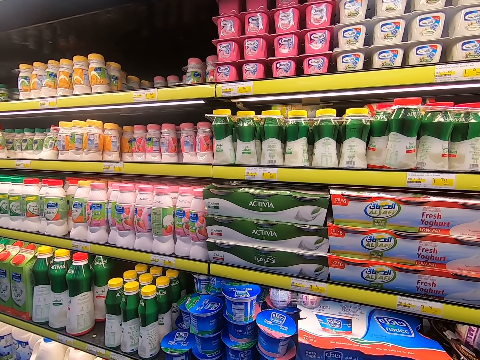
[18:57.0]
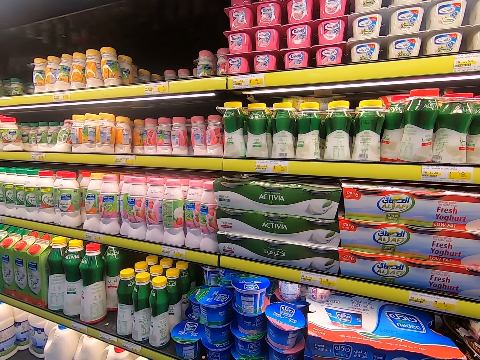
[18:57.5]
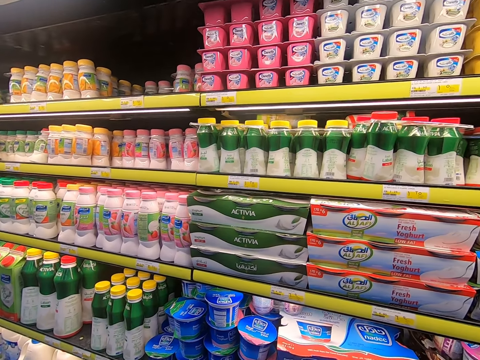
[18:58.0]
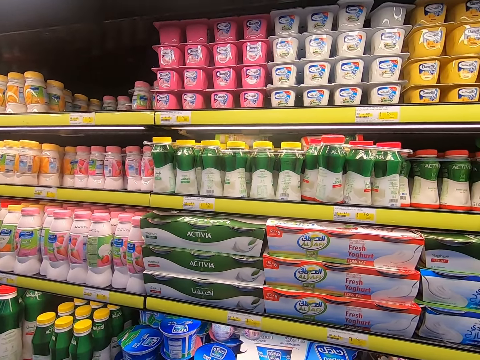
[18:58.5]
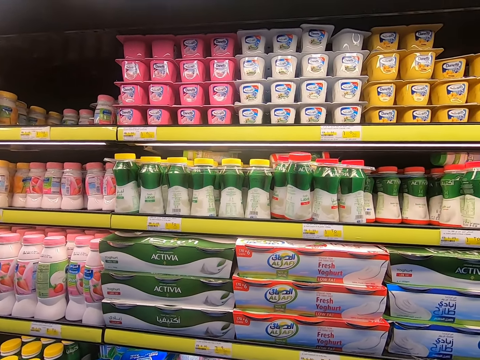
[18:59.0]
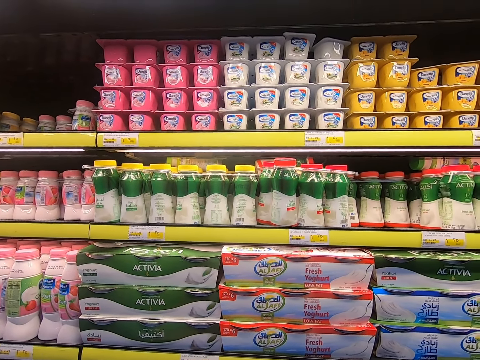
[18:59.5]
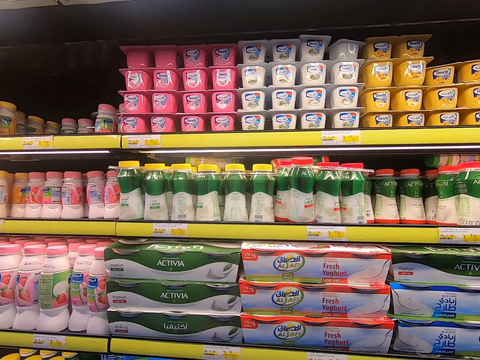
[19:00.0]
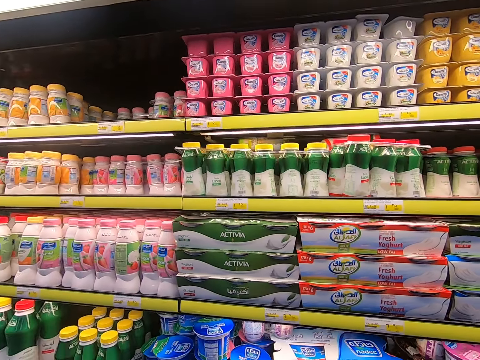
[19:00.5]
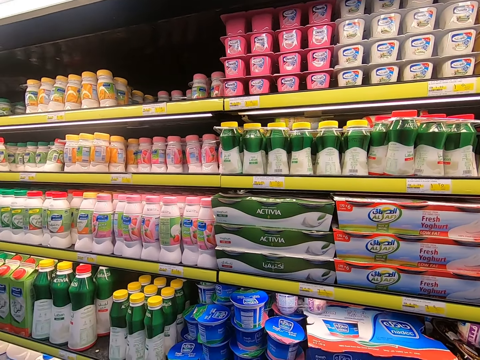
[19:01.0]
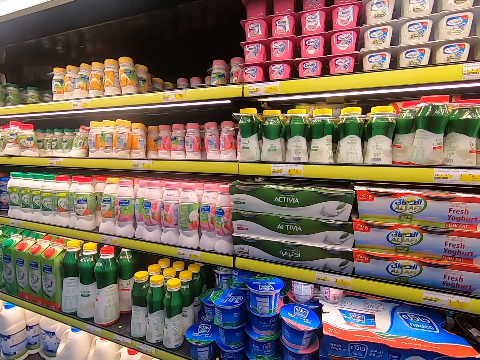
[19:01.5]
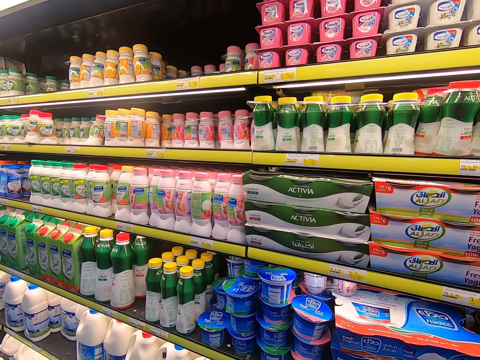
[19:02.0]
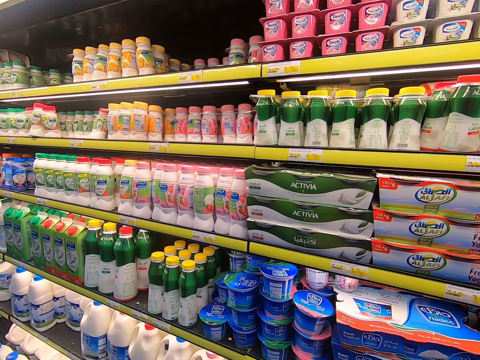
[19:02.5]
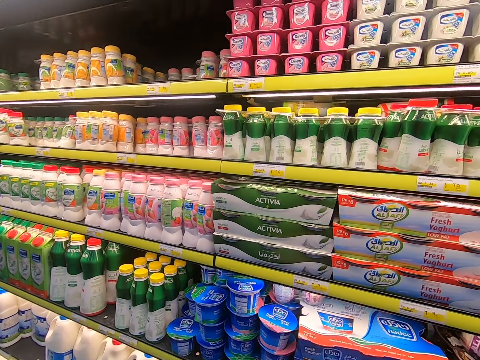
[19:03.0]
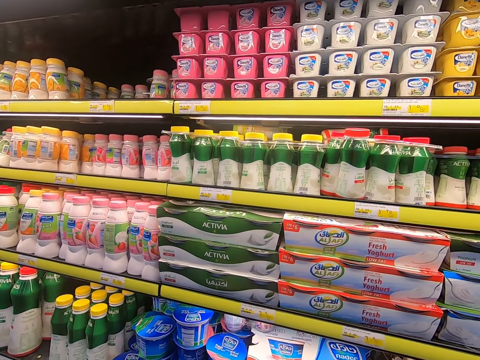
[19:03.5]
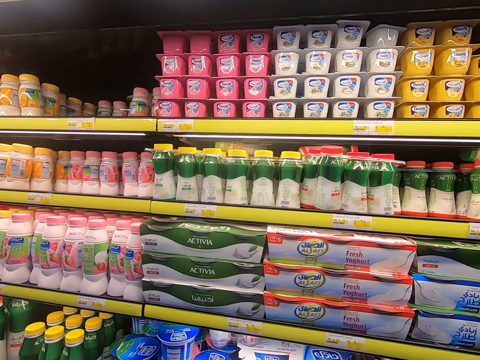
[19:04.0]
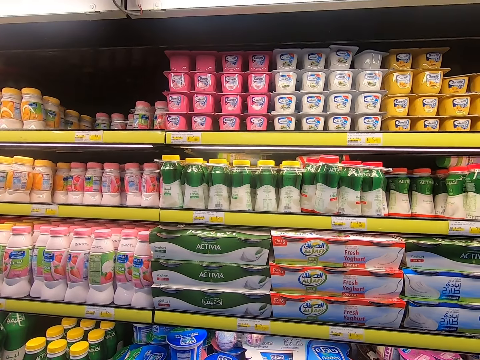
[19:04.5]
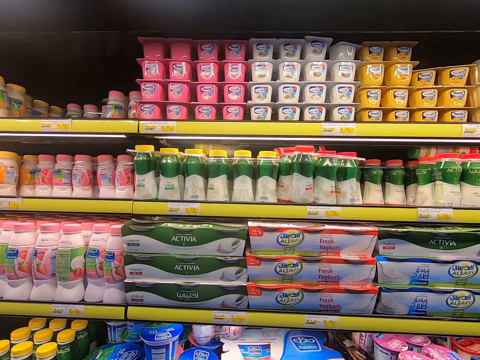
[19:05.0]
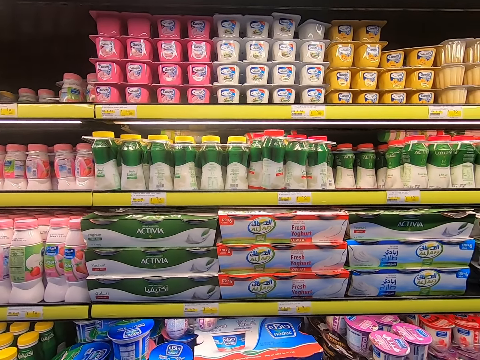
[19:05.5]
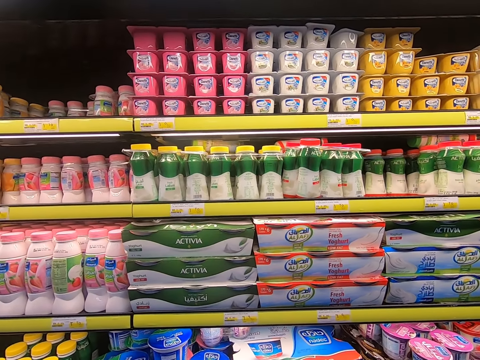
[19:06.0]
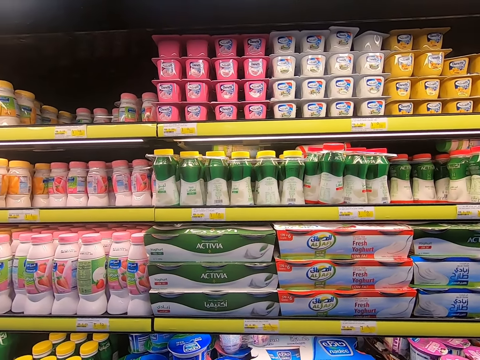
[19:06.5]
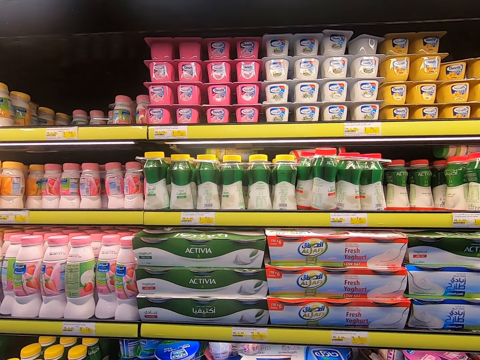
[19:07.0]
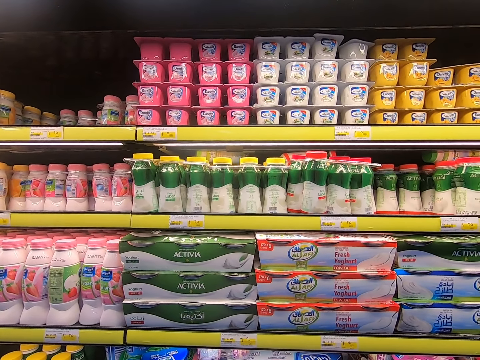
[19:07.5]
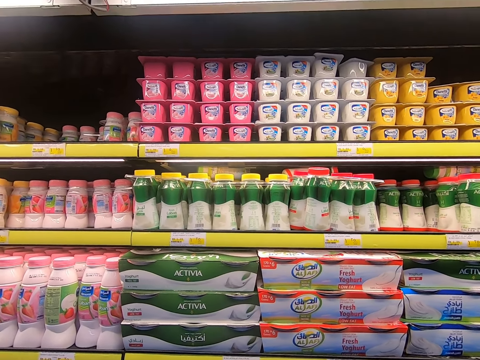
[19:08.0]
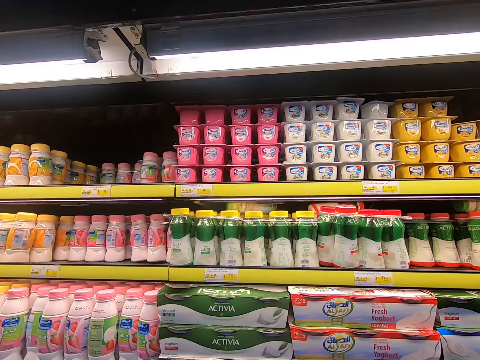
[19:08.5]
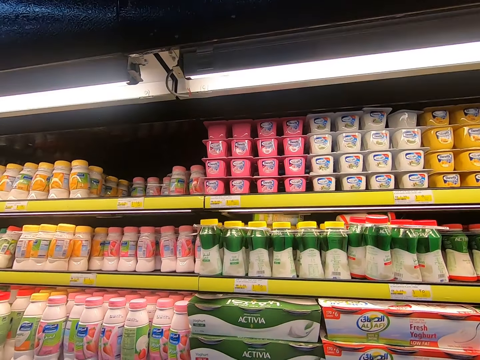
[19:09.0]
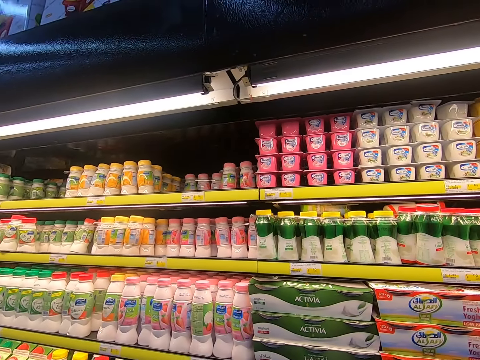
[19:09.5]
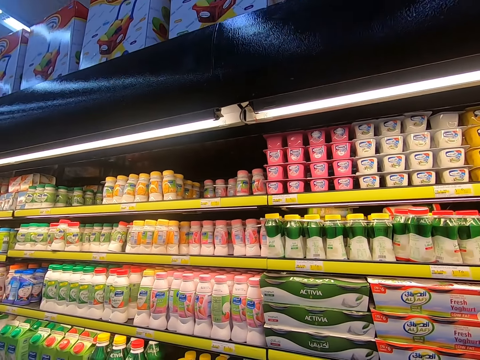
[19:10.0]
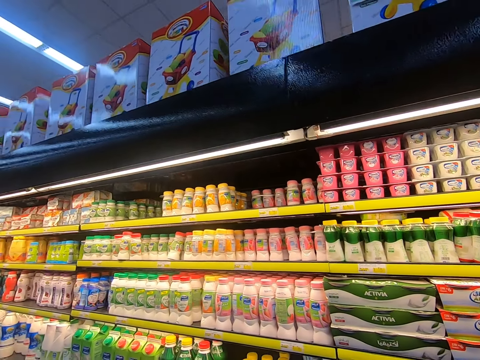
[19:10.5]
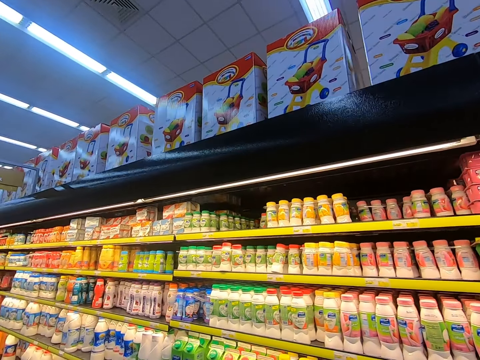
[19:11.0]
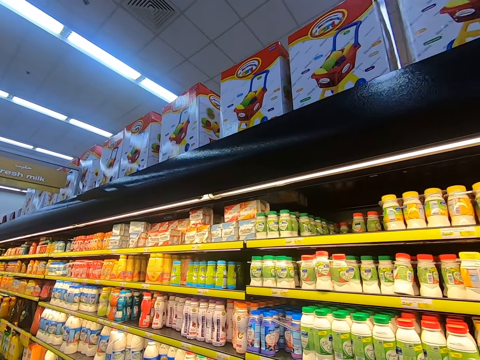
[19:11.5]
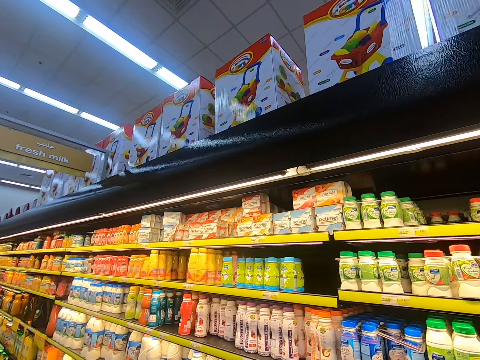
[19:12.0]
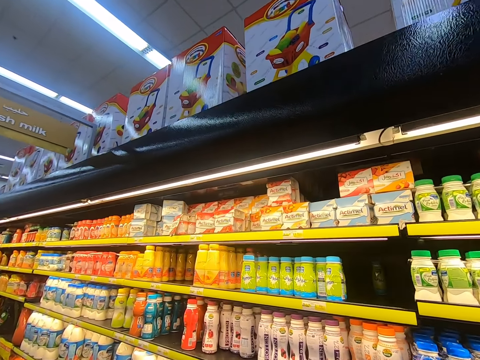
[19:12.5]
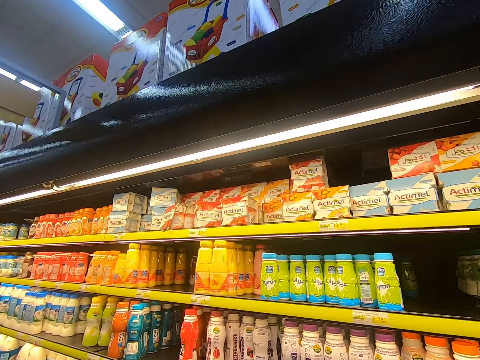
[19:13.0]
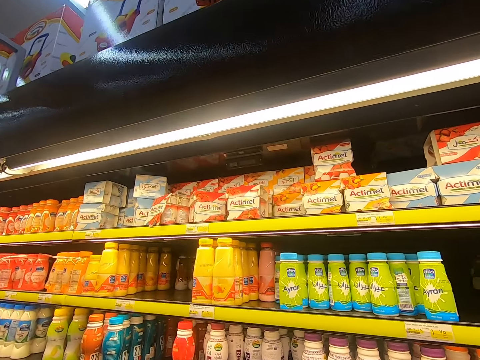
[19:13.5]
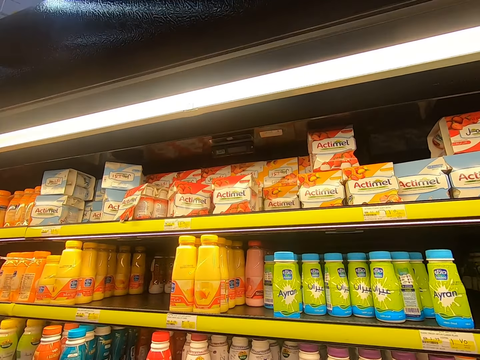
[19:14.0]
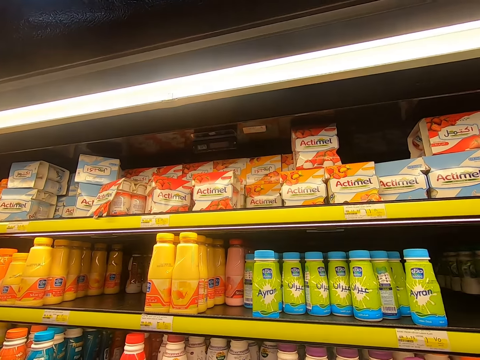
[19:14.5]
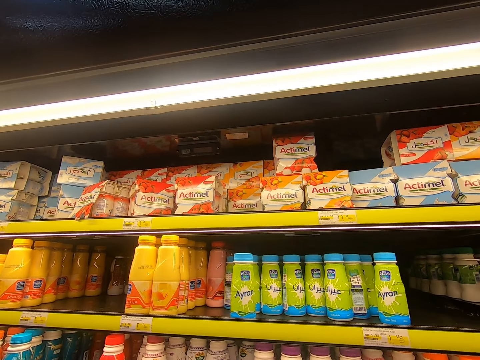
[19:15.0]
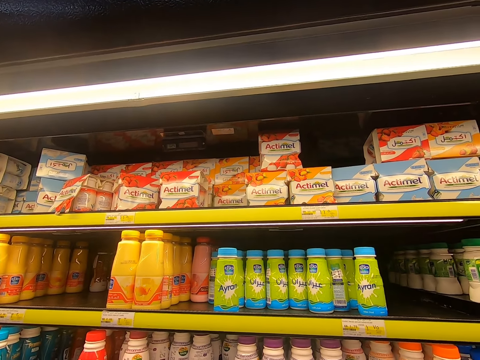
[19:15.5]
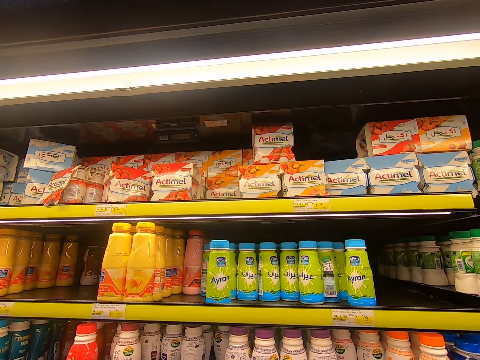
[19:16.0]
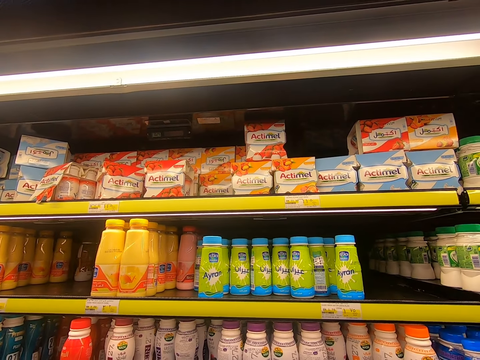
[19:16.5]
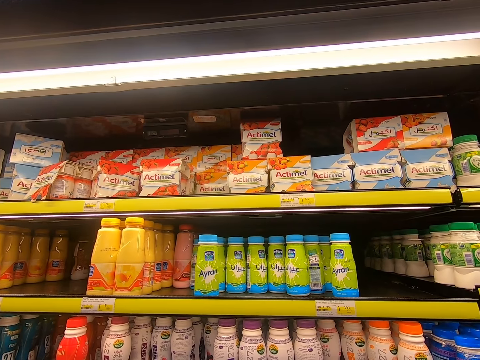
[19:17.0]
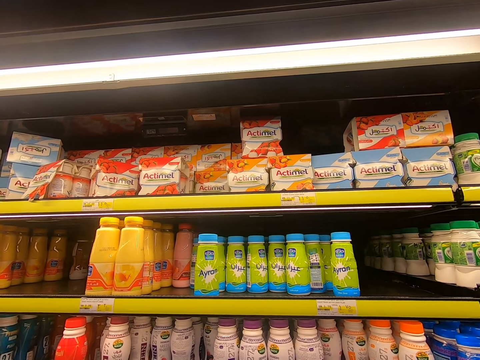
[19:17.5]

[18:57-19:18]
The camera wearer looks around. They walk around.

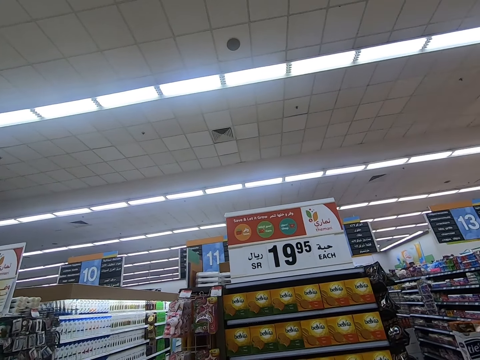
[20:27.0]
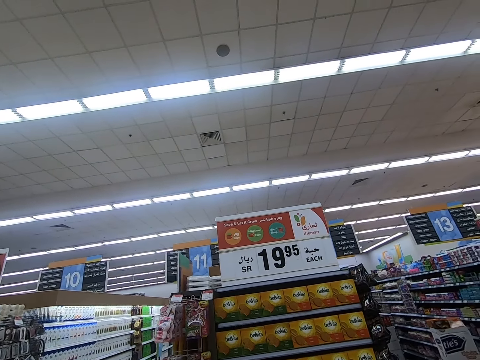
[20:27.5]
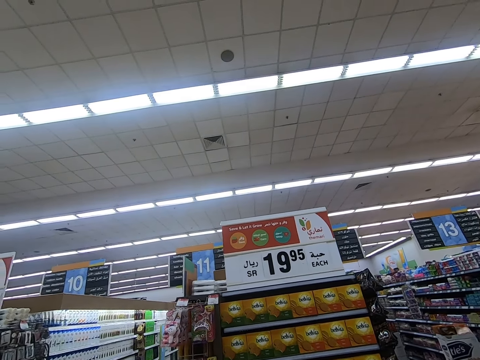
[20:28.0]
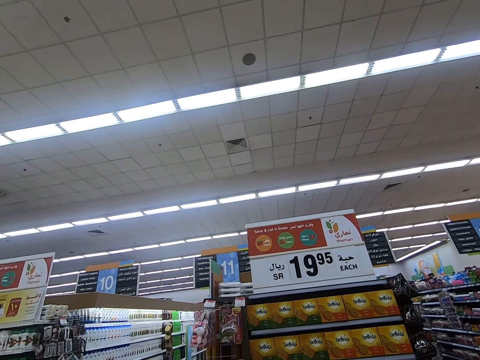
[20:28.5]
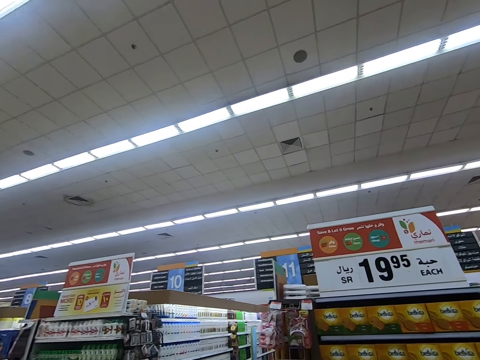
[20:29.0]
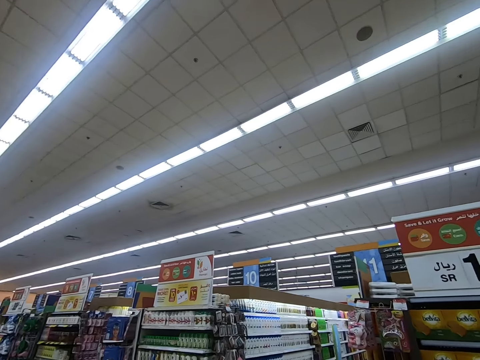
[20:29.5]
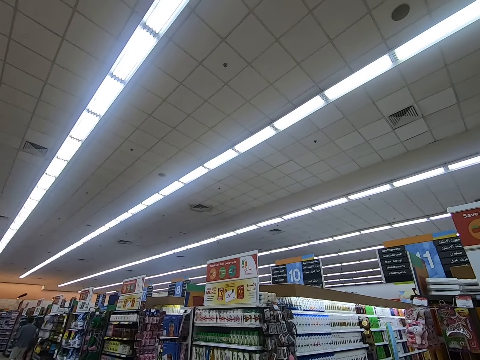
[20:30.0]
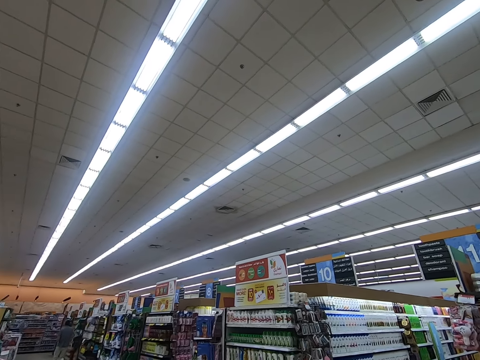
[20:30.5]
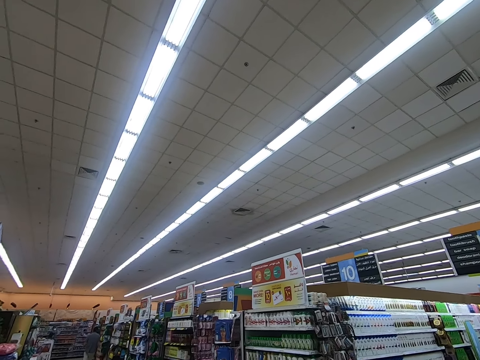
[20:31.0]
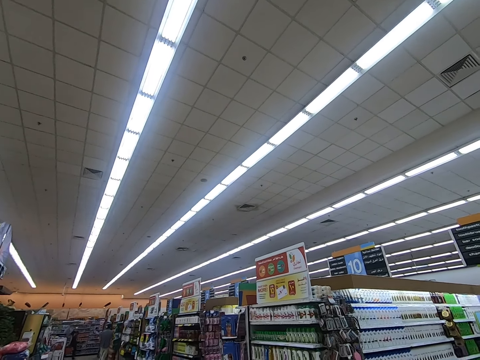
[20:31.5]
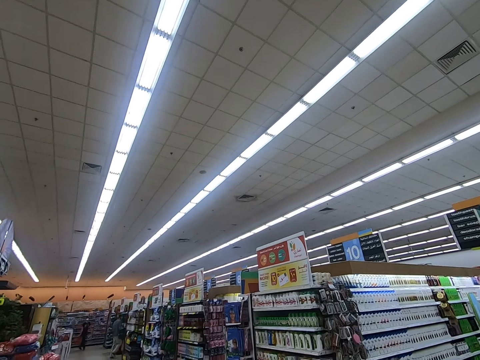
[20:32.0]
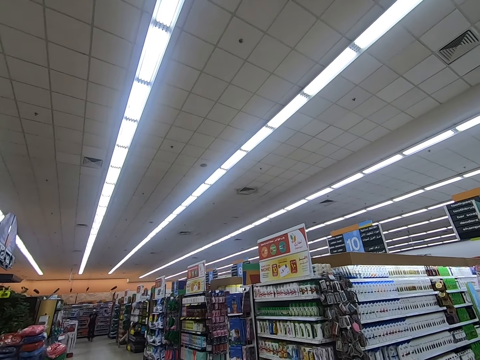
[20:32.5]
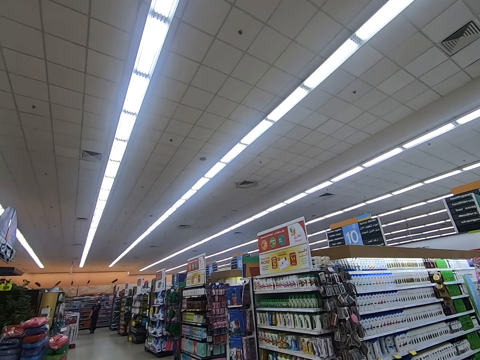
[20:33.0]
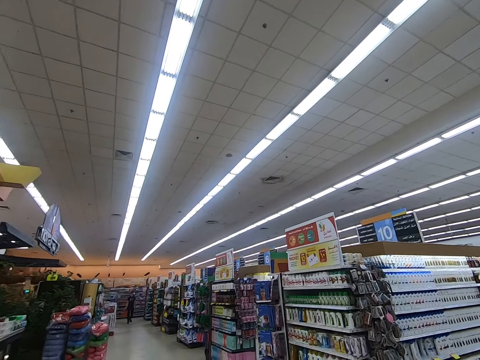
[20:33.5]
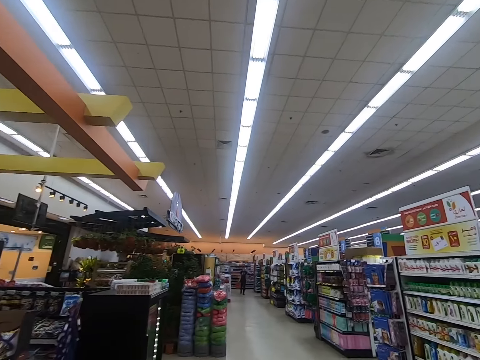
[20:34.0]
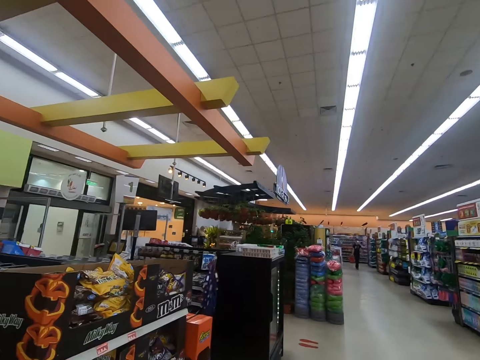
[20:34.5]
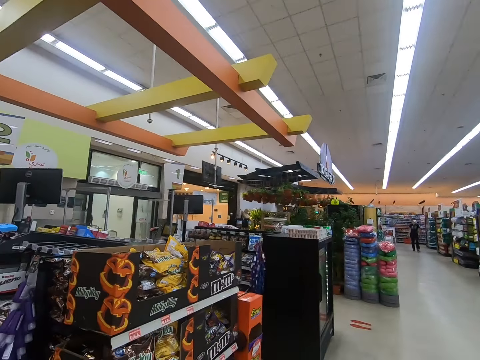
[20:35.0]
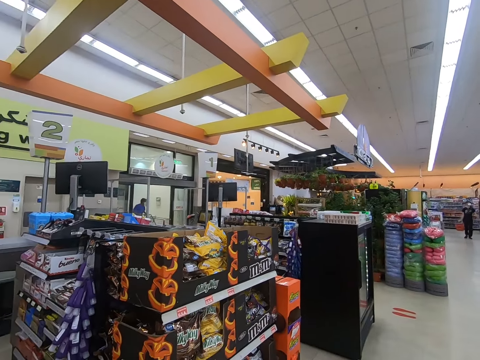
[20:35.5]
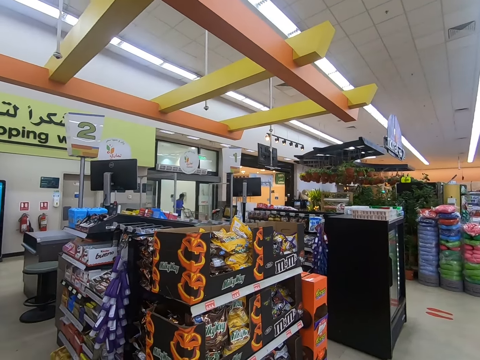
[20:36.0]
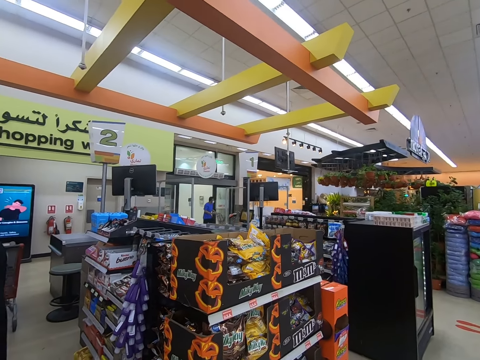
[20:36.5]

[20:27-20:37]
The camera wearer looks around.
